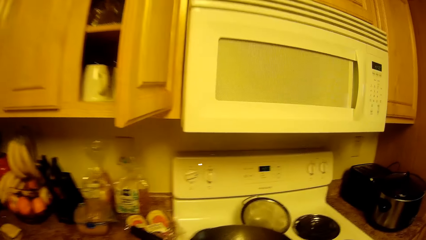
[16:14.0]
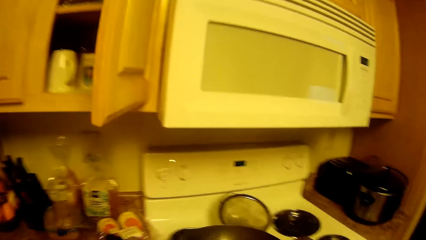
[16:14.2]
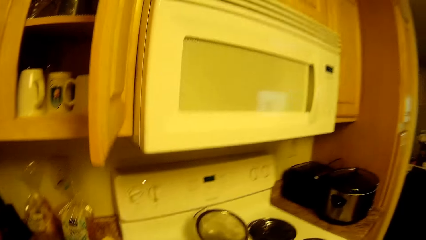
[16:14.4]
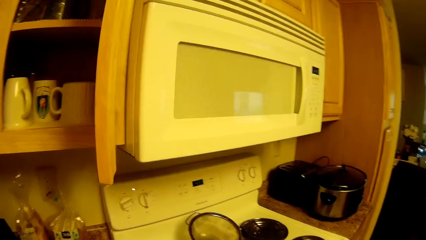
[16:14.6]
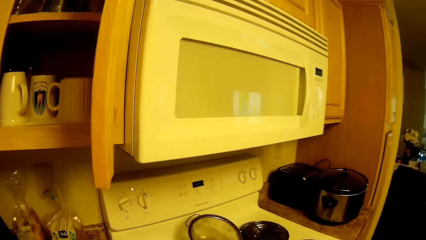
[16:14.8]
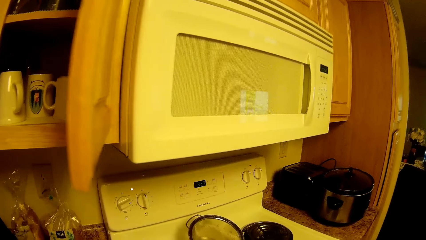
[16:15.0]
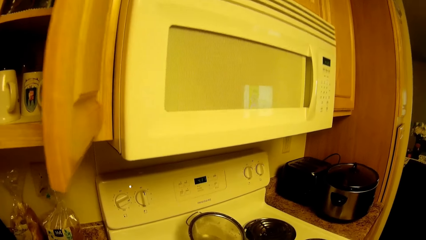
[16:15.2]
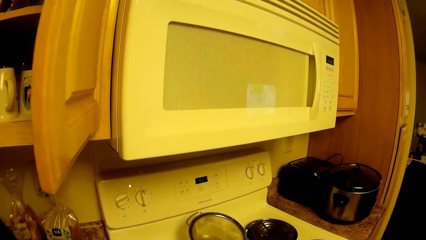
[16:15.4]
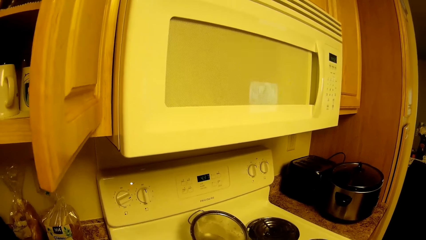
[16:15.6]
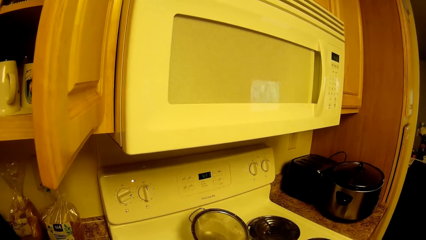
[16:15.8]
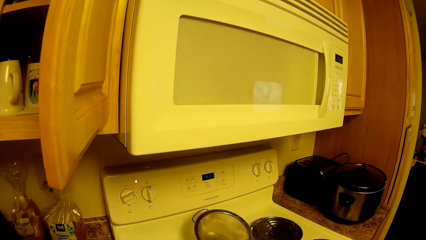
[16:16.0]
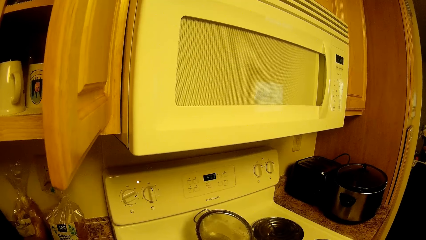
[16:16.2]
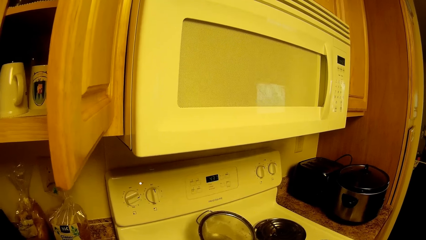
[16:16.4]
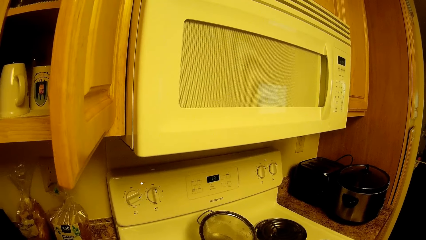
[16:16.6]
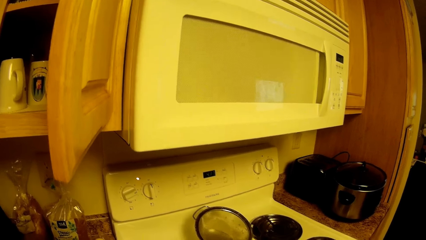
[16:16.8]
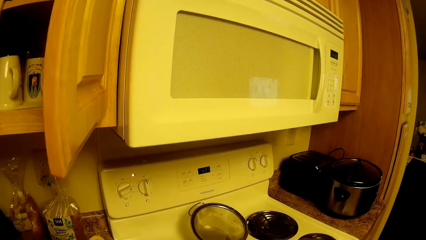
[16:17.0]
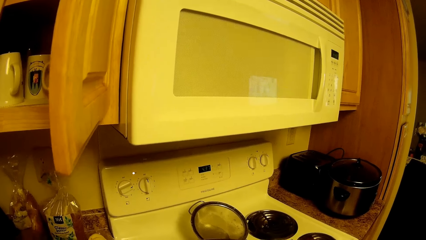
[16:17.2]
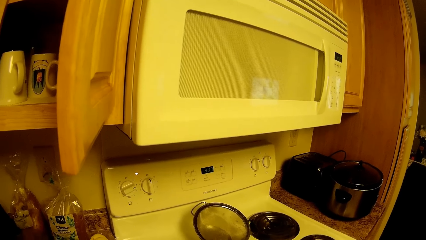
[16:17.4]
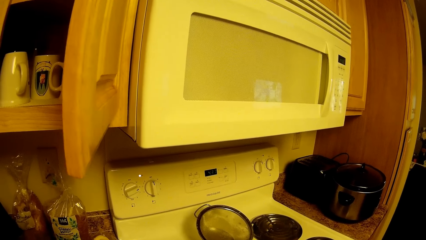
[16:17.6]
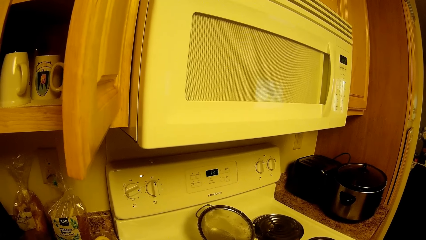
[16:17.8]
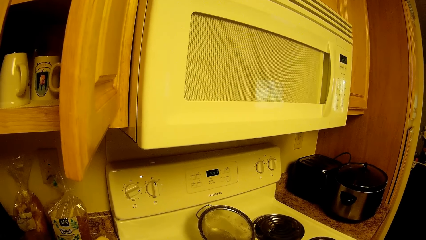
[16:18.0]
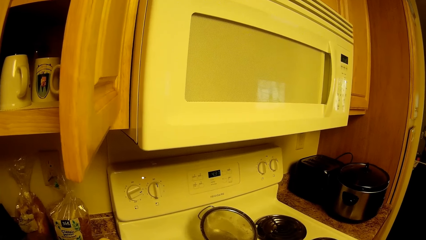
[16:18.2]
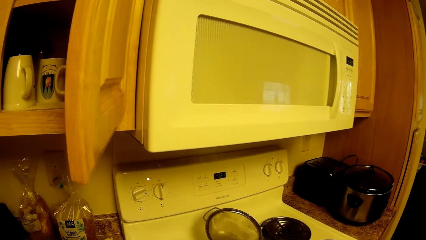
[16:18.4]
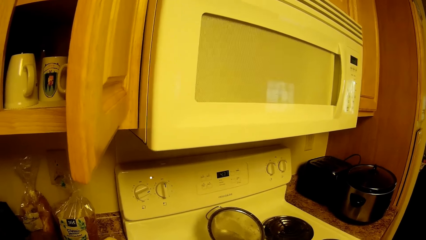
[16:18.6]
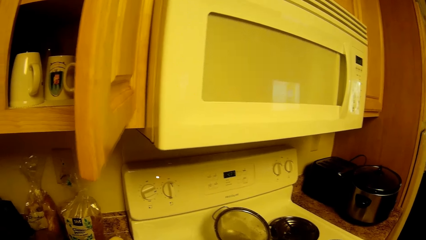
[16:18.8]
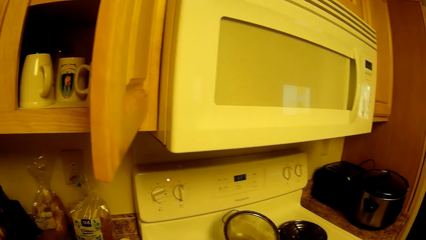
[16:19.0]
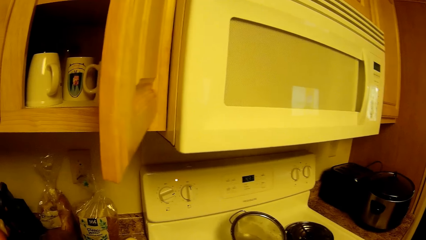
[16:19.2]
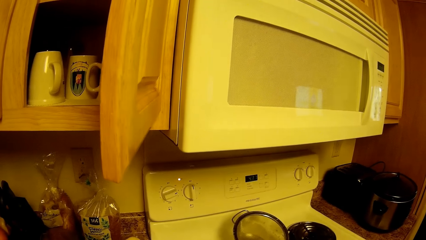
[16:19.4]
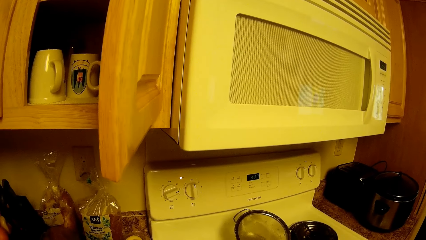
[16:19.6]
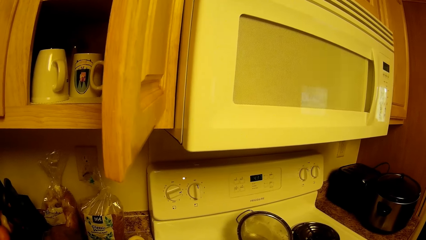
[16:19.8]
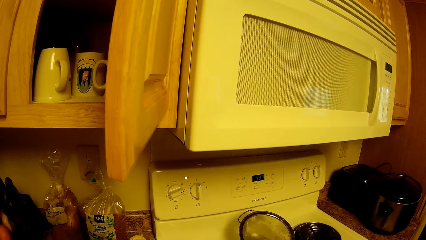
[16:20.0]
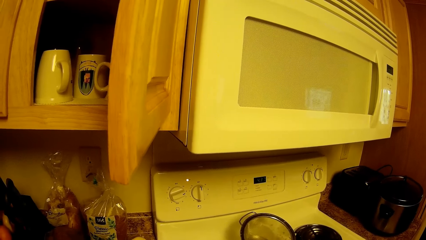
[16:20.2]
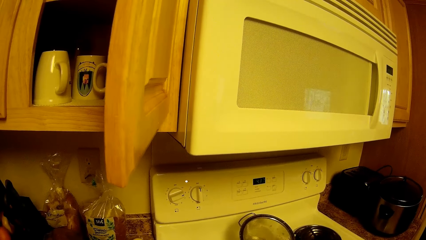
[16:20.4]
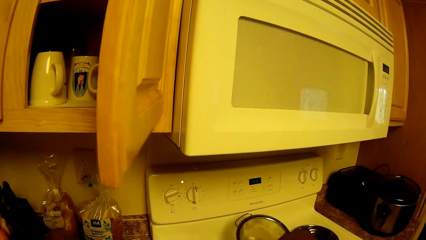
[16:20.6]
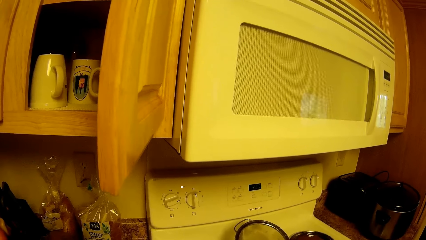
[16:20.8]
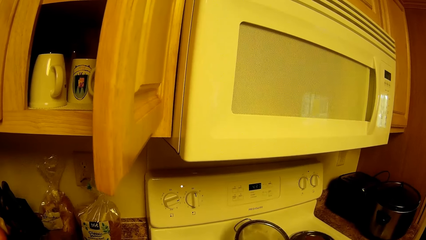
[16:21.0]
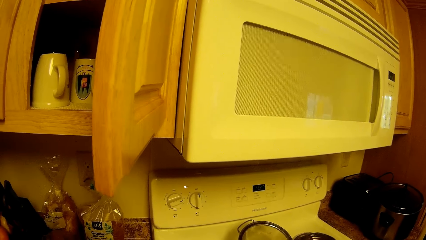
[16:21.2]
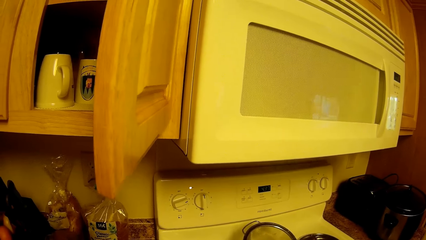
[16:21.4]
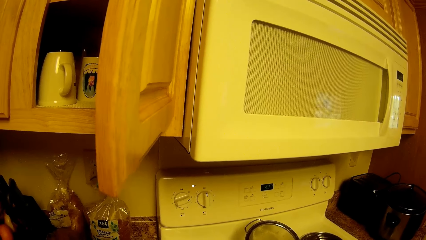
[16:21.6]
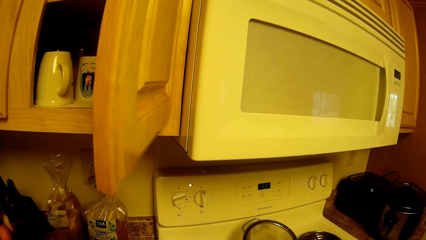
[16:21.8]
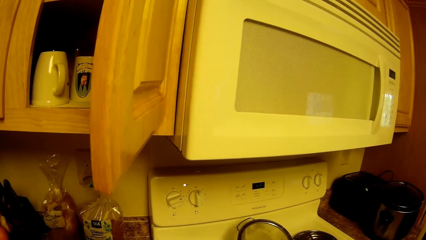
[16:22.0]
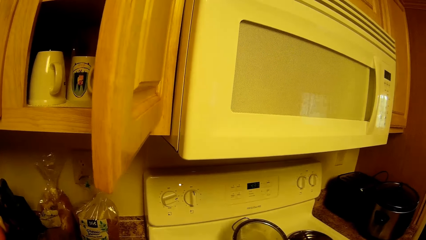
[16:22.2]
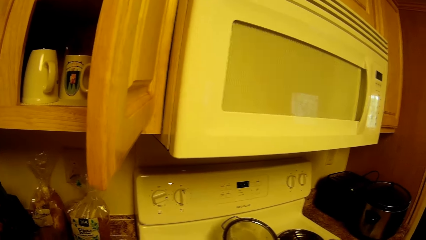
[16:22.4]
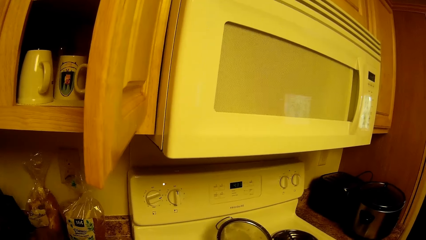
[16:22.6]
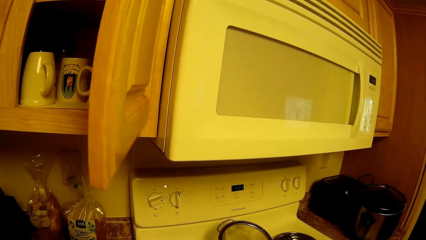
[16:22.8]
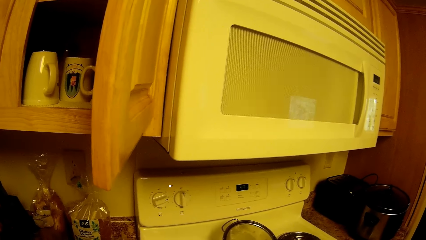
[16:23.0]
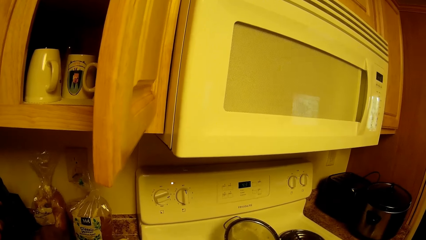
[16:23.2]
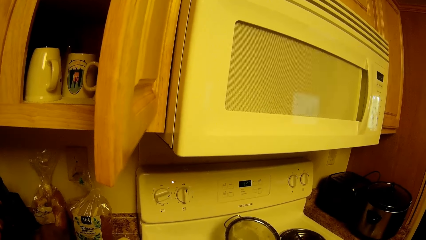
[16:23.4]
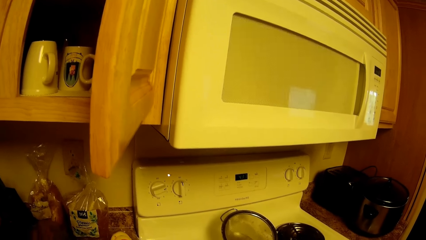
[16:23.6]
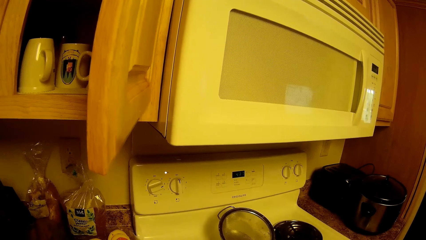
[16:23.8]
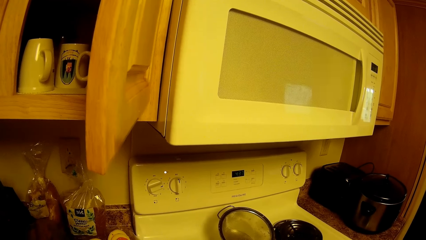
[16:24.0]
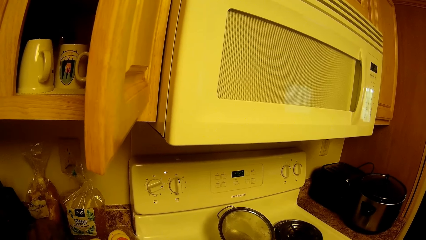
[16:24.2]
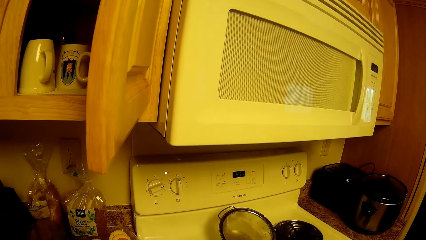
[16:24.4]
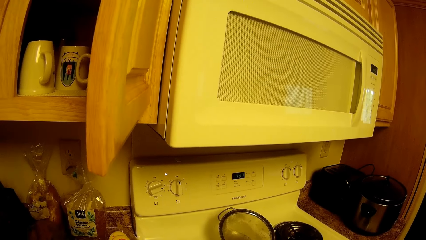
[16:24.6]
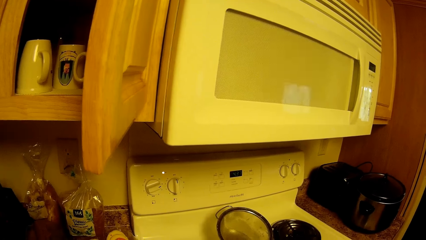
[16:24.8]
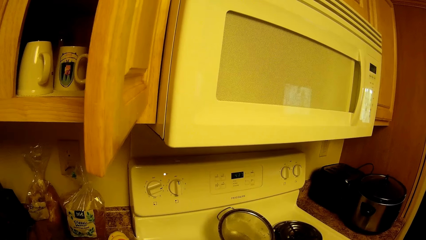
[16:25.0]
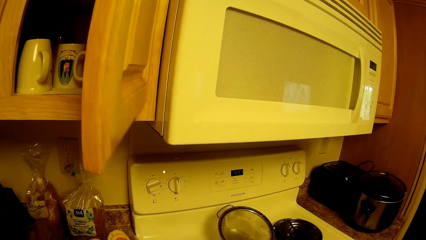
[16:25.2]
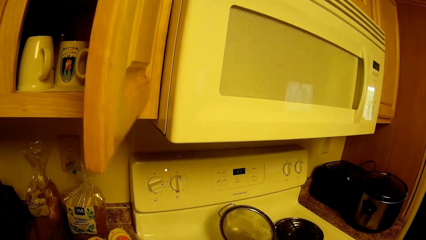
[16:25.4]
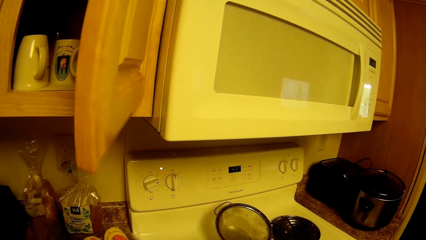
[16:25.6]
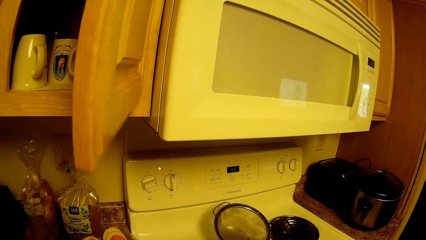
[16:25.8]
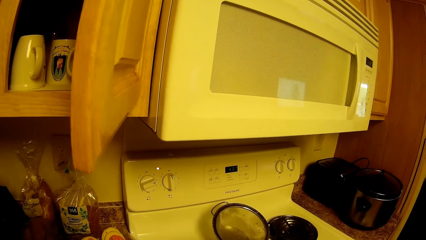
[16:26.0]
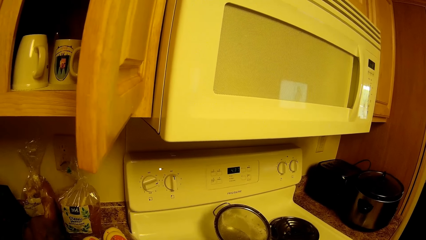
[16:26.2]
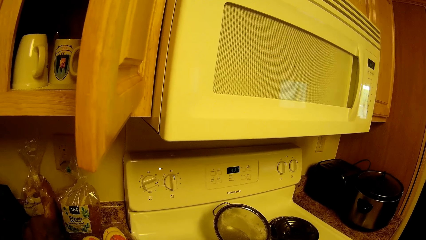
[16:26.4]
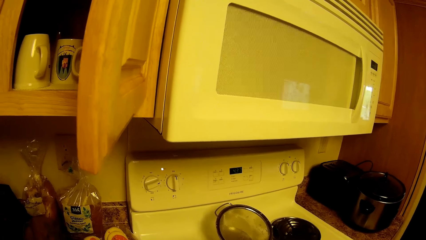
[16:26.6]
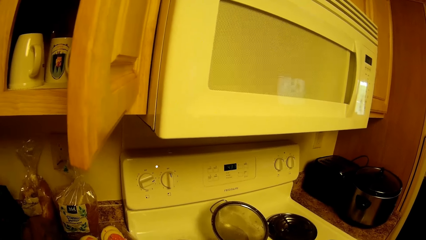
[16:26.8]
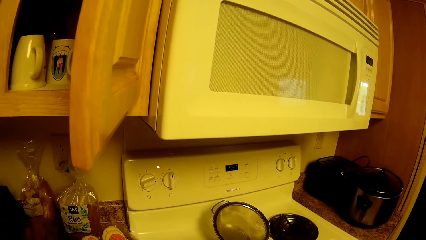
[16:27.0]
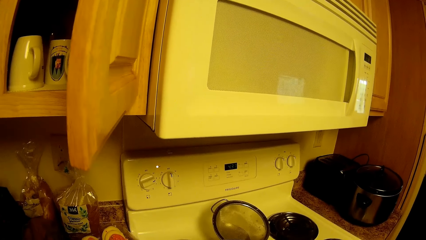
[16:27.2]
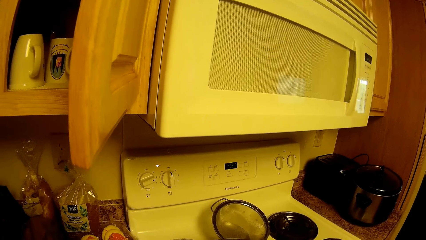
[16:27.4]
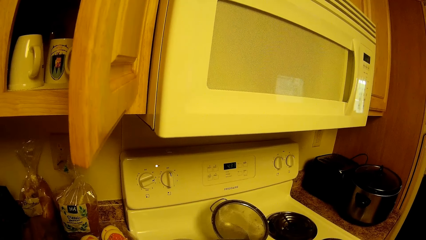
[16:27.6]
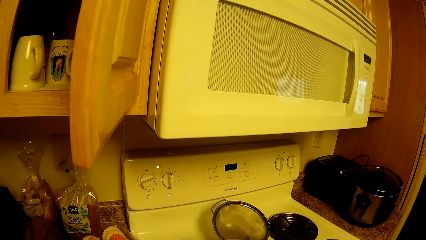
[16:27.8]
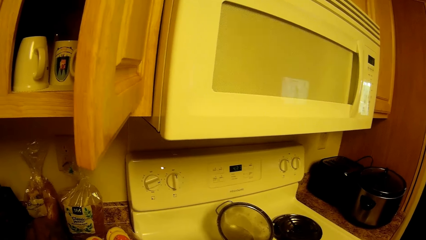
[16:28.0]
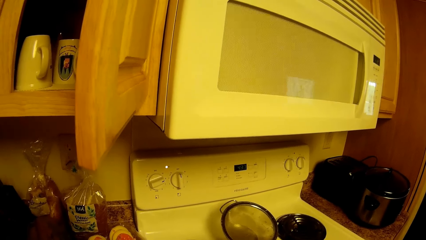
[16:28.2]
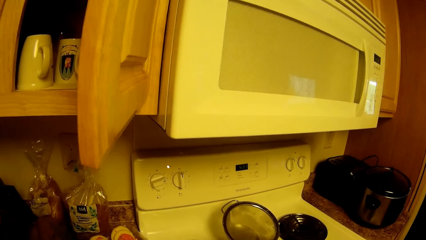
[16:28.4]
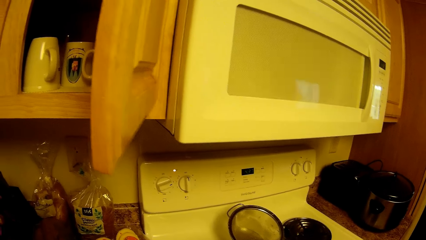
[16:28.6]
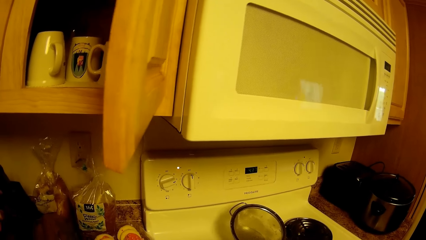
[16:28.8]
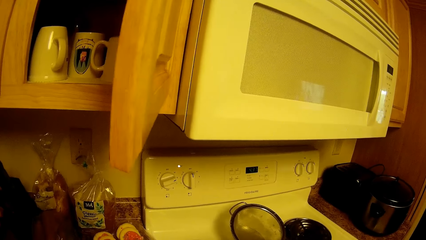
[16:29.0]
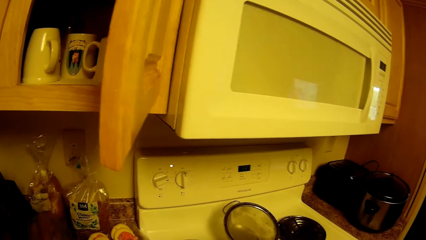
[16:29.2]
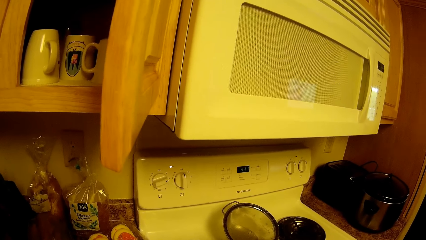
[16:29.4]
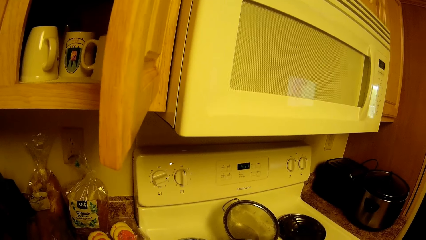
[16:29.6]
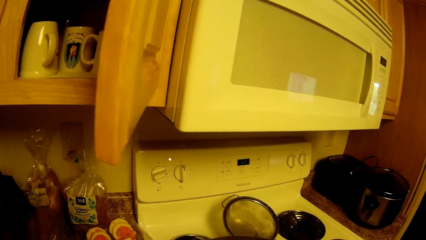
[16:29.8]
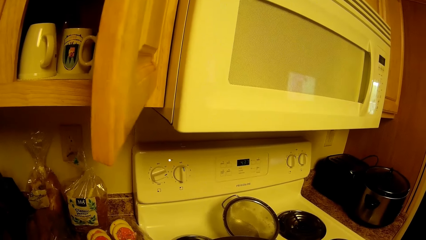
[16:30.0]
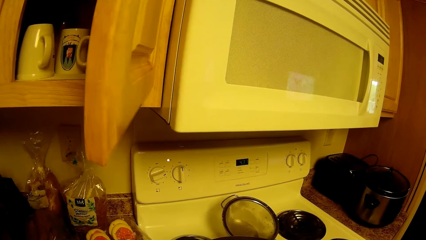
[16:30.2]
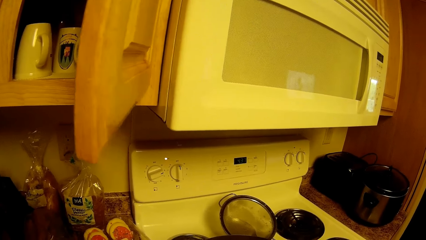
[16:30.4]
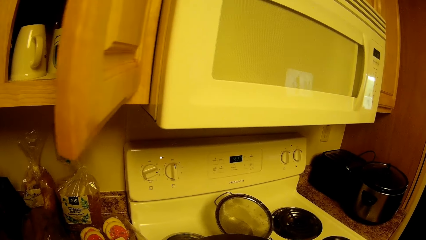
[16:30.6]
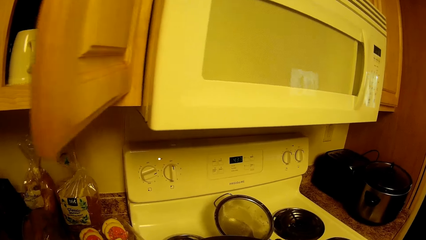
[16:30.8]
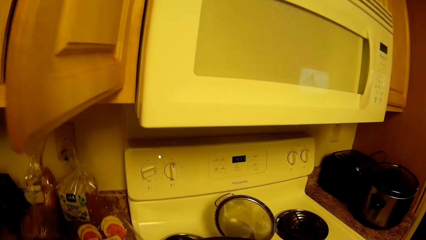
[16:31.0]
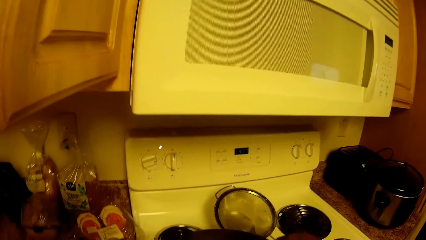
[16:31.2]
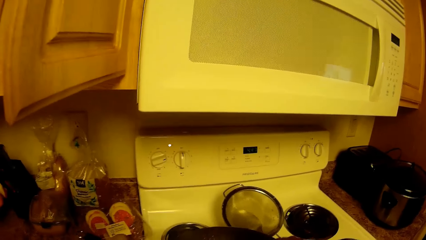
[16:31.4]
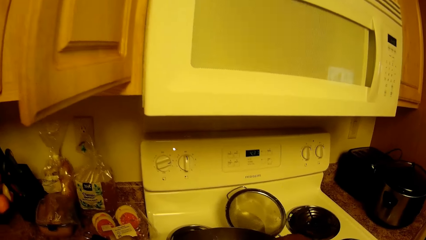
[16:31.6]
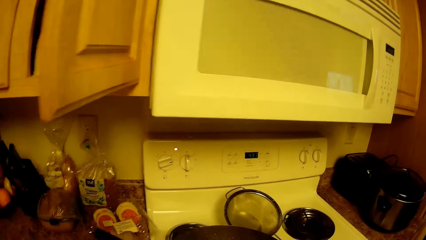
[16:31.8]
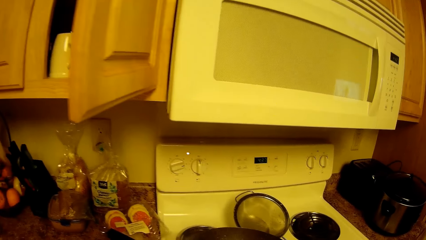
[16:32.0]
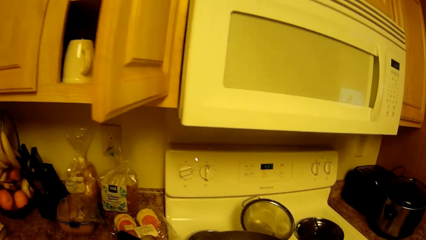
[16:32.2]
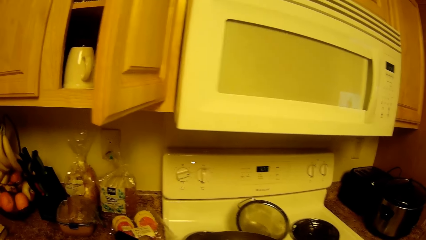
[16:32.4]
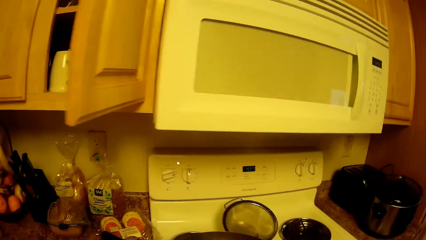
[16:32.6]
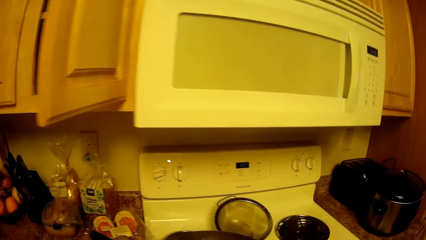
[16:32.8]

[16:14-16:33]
The camera wearer does something.
